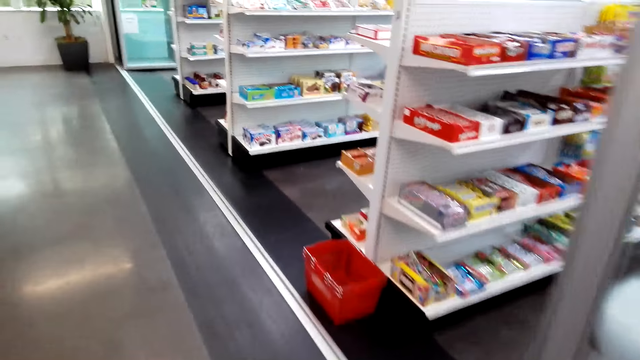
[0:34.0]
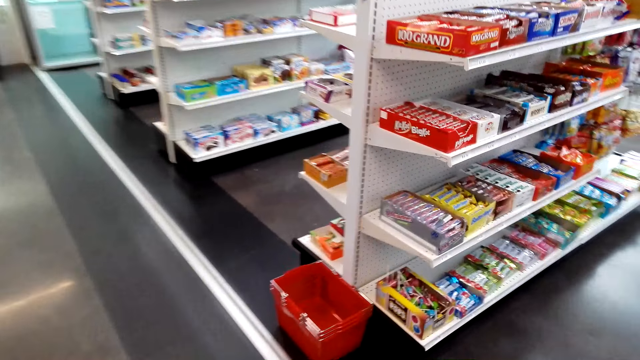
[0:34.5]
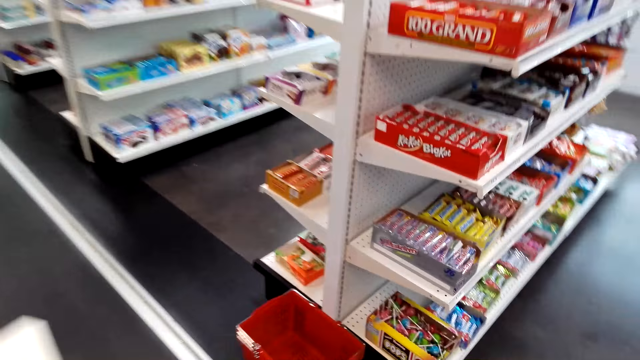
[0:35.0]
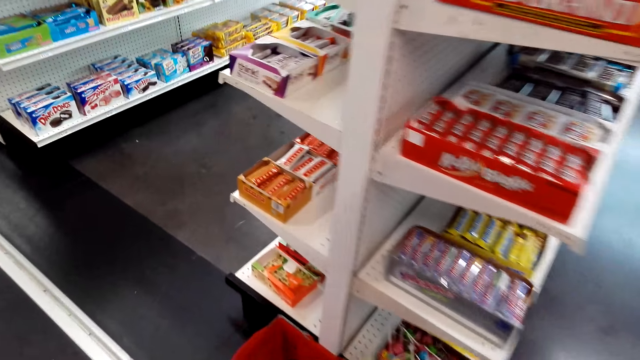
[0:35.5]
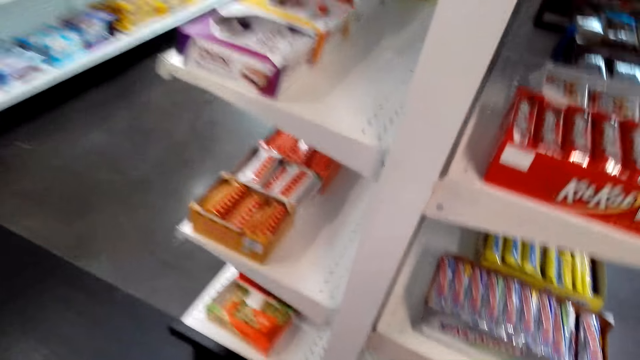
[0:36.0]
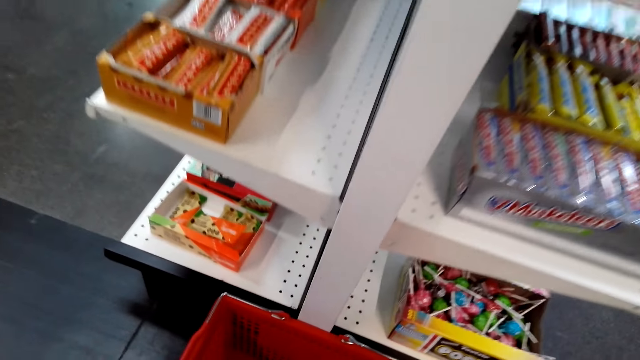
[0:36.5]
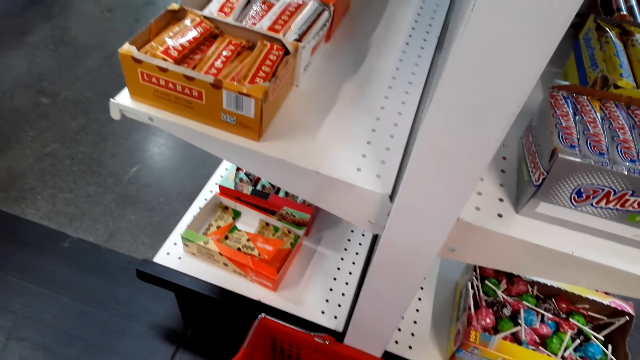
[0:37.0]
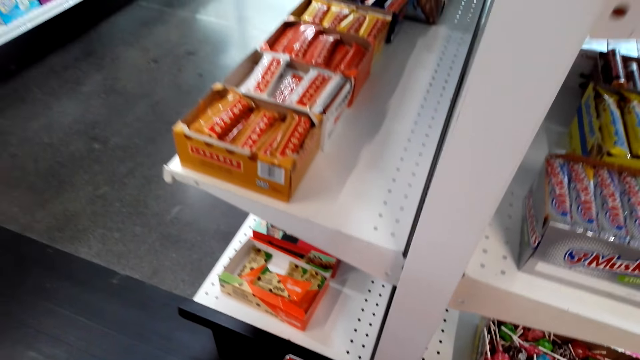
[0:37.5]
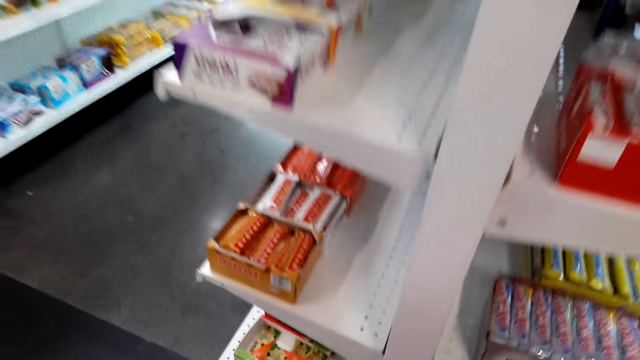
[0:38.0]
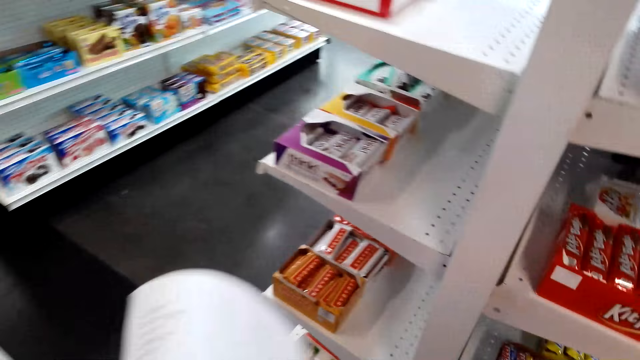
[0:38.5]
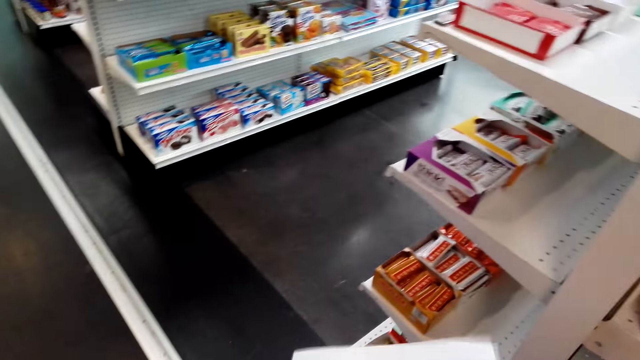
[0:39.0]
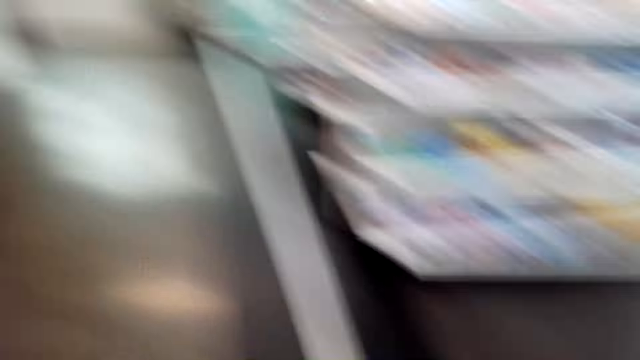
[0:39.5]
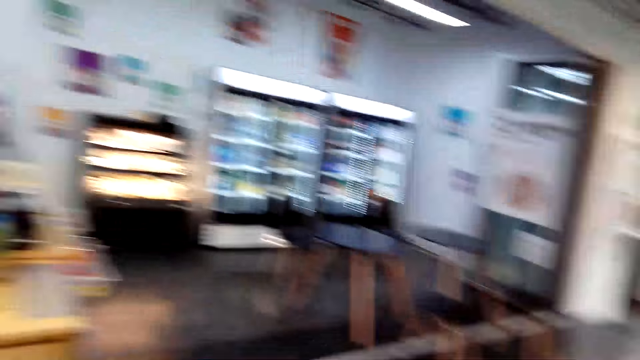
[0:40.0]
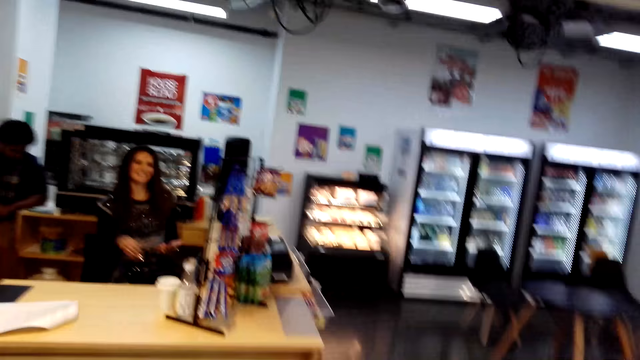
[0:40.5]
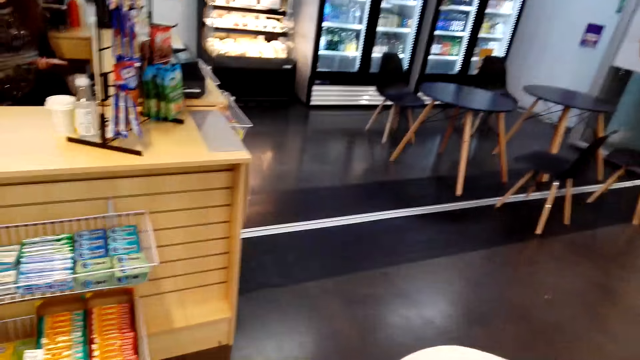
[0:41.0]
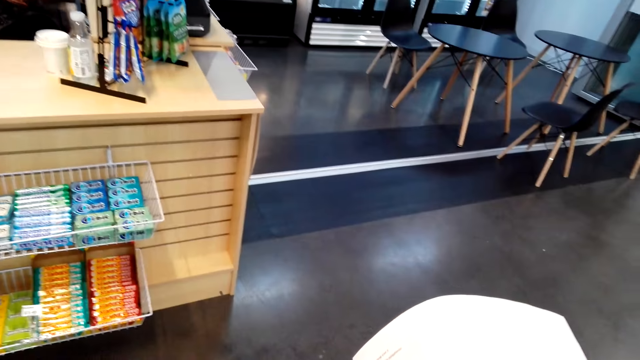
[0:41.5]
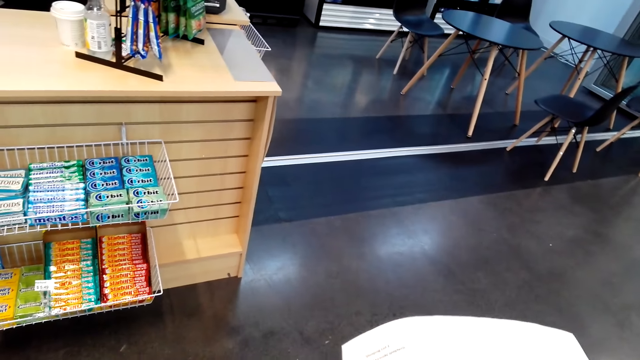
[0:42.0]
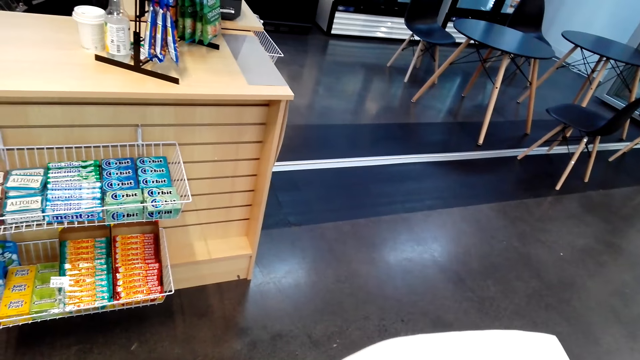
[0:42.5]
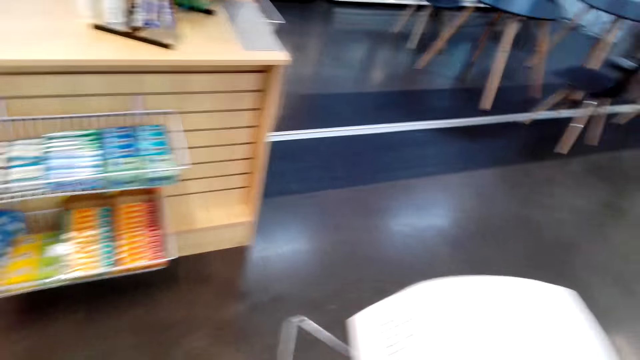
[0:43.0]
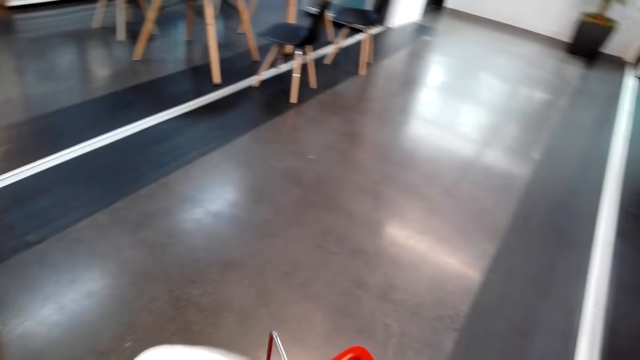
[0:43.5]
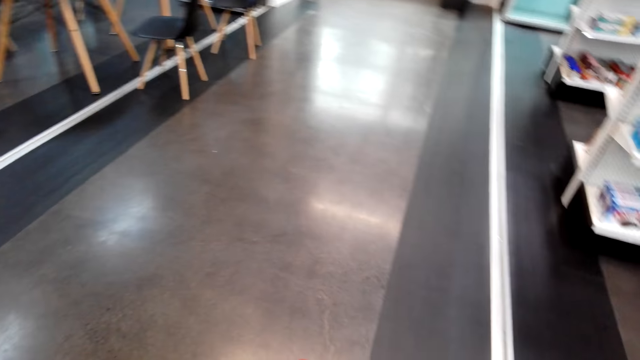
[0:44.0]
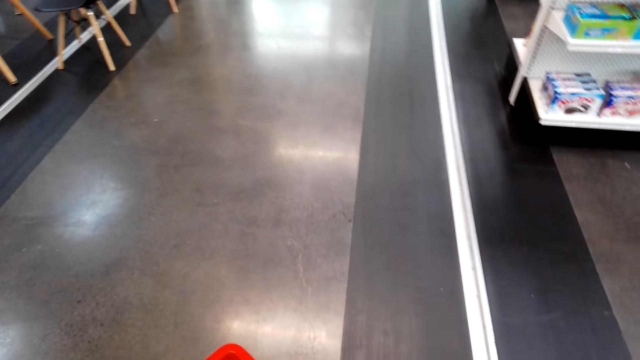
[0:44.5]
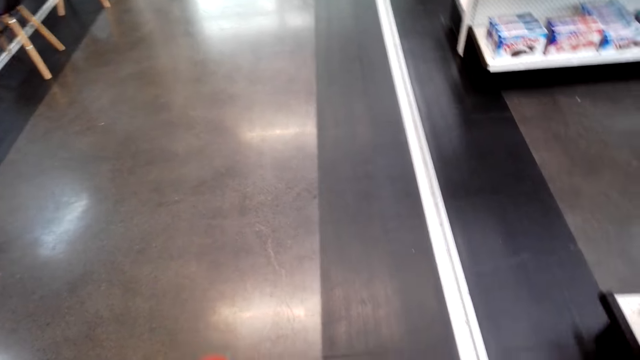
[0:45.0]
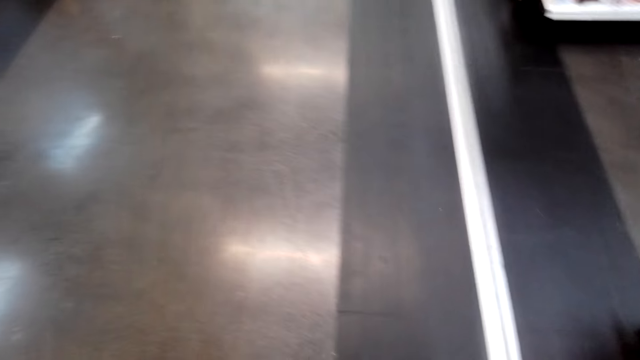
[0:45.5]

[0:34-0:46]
The camera wearer picks up a shopping basket. They turn around. They dialogue with a cashier.

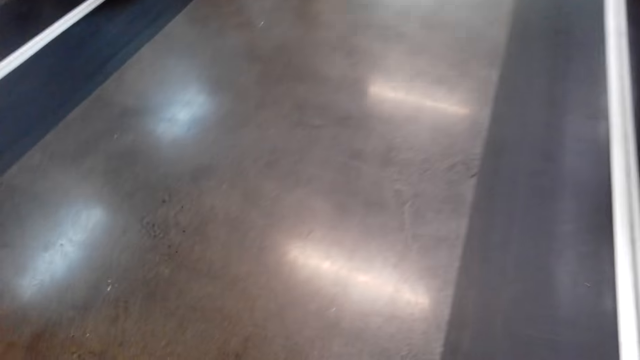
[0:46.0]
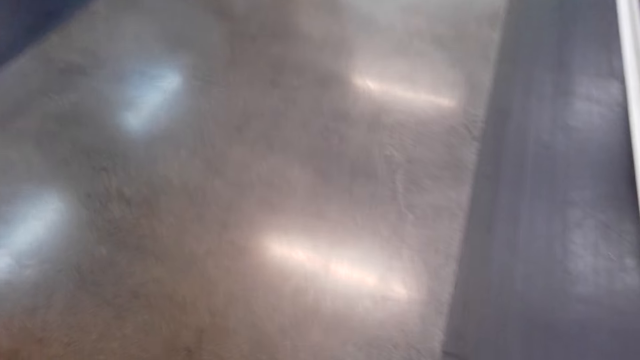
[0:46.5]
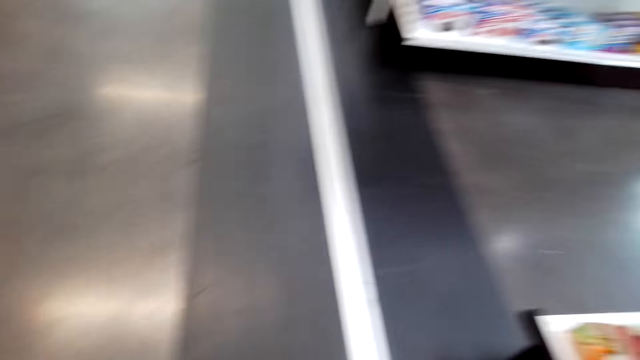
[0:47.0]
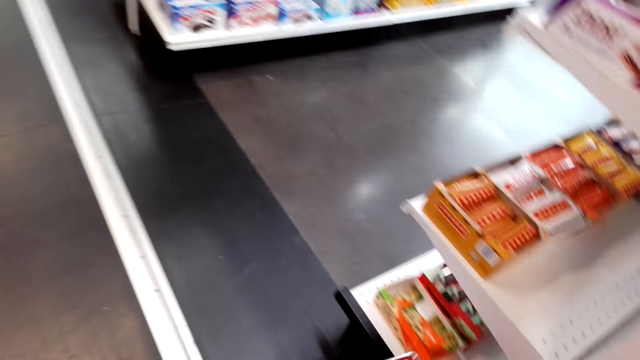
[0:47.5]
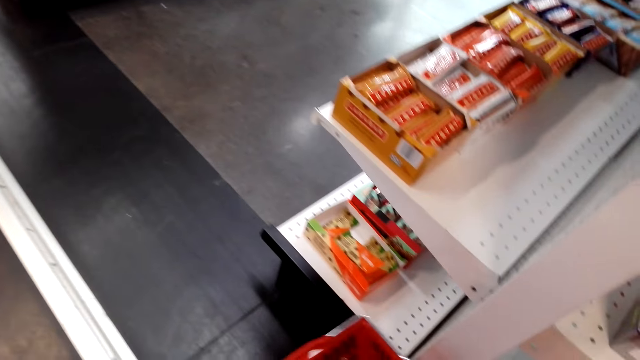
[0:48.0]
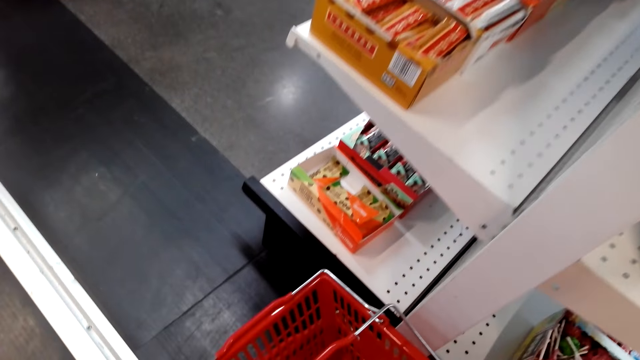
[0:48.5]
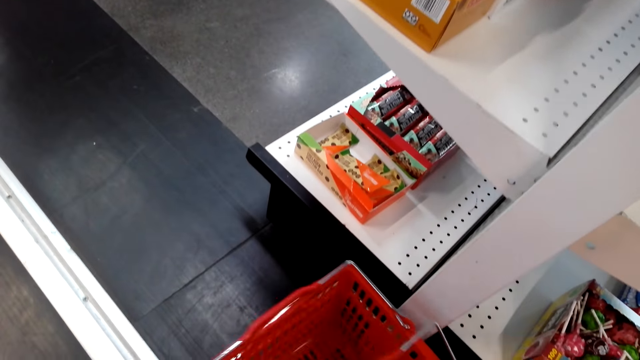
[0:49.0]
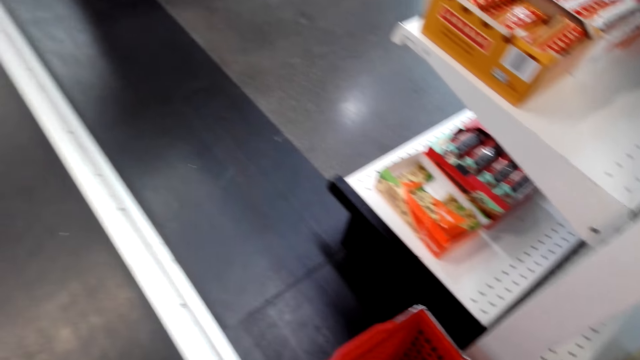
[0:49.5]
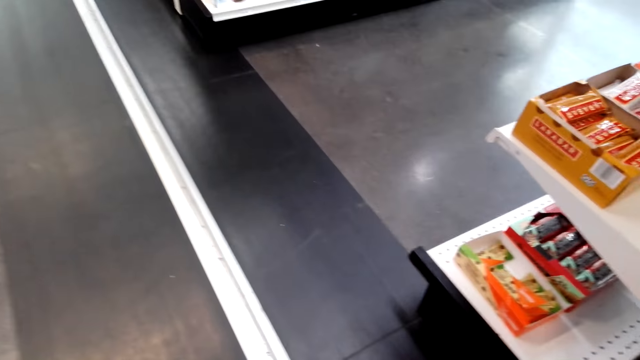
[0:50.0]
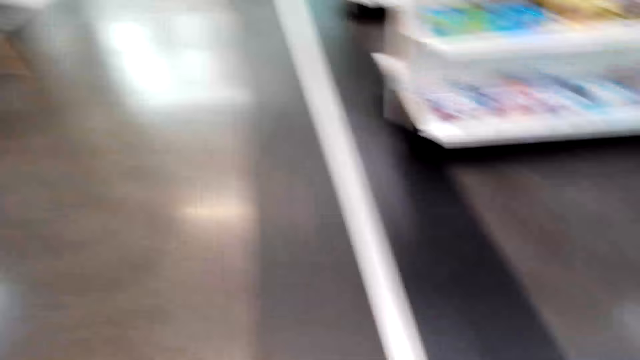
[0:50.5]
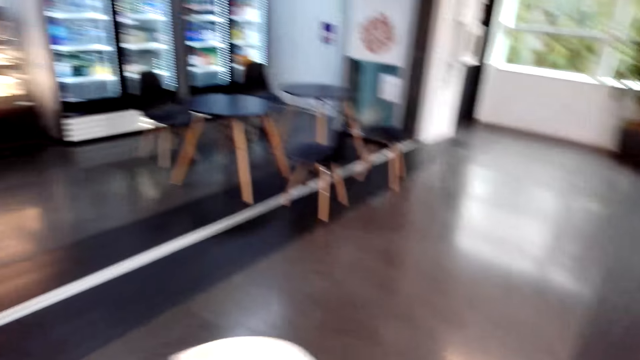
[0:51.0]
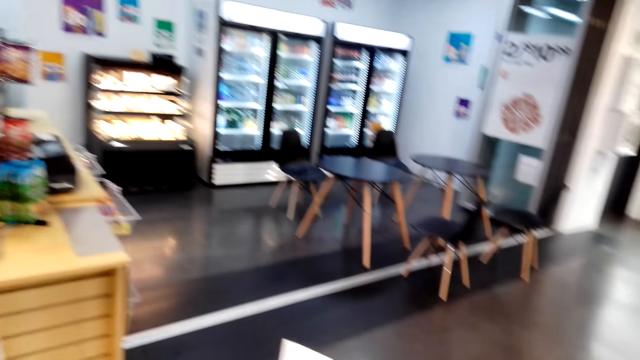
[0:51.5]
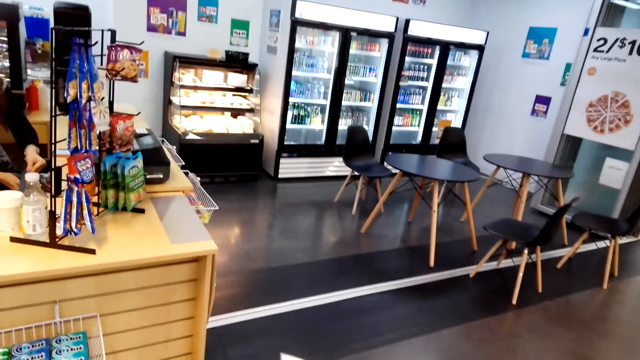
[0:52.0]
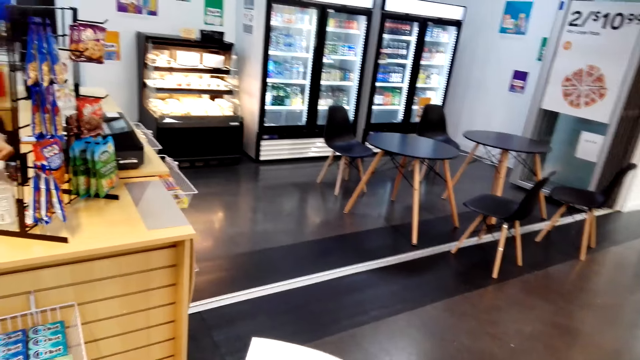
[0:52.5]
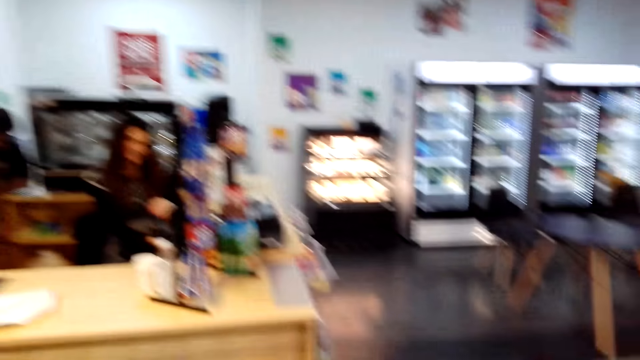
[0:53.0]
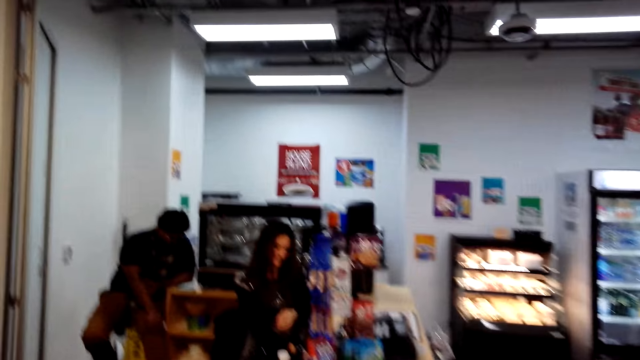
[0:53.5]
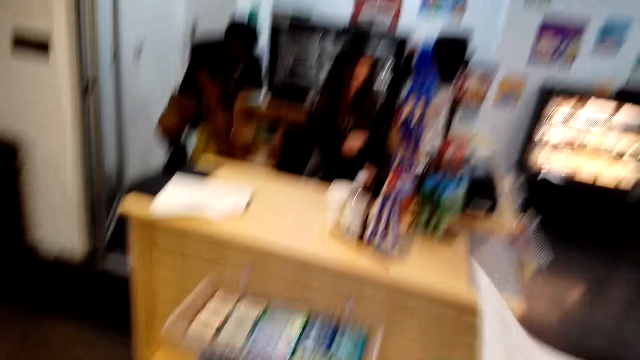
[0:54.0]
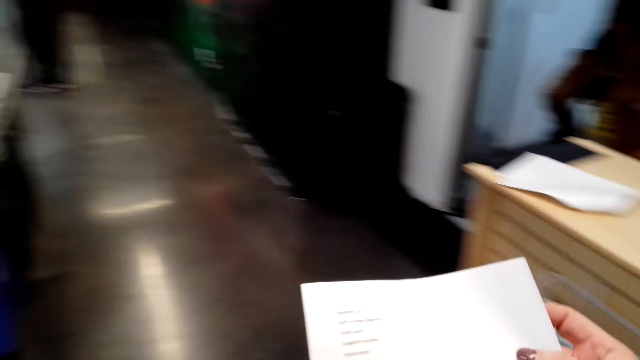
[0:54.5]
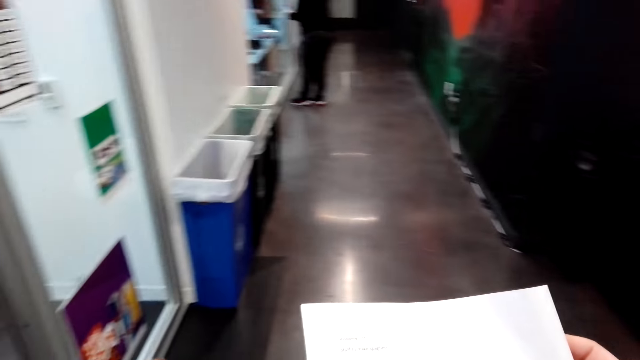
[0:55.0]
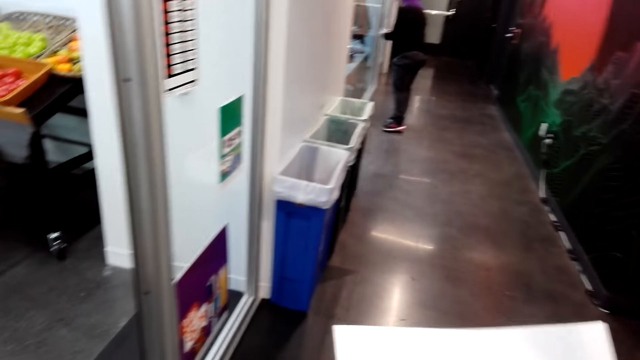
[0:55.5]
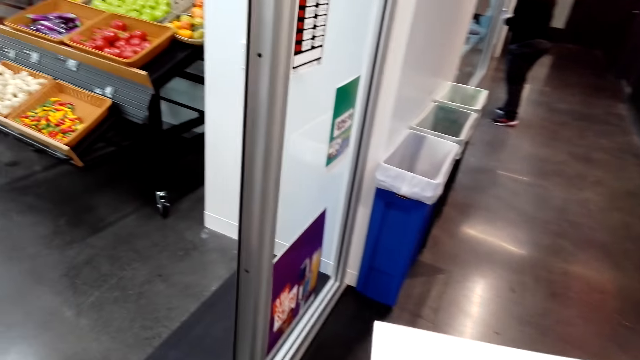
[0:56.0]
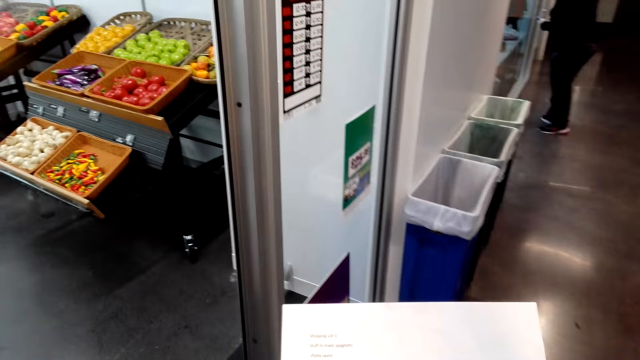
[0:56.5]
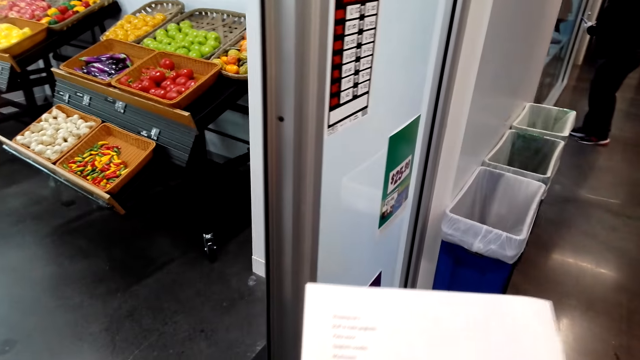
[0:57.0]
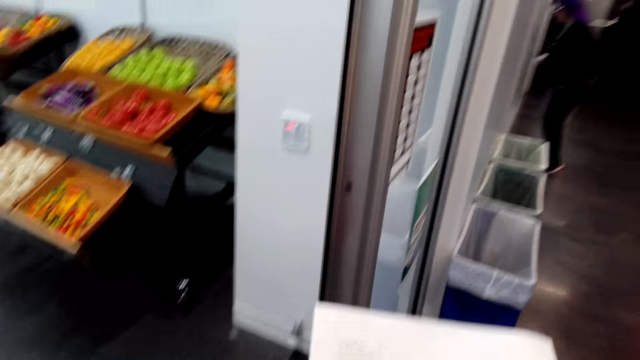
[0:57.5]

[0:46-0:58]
The camera wearer puts the shopping basket down. They dialogue with the cashier. They turn around. They hold the list. They read the shopping list paper.
